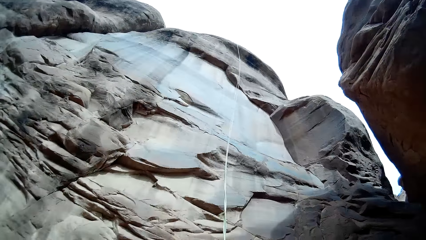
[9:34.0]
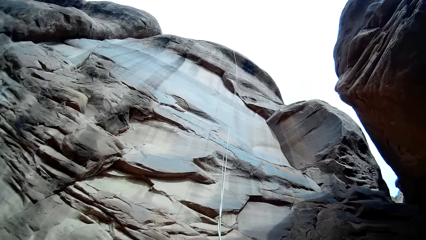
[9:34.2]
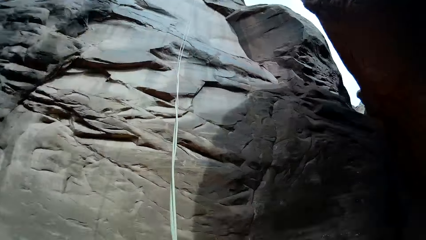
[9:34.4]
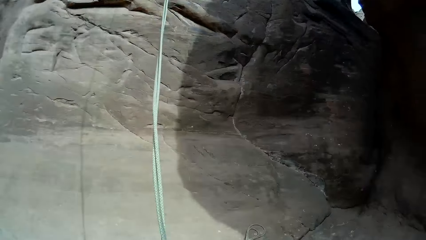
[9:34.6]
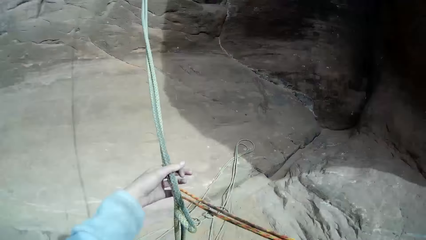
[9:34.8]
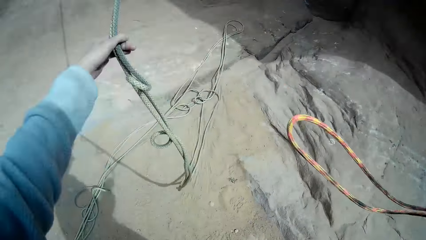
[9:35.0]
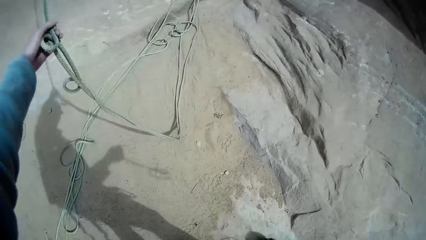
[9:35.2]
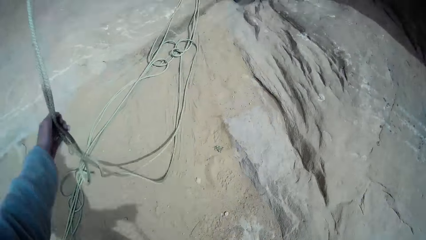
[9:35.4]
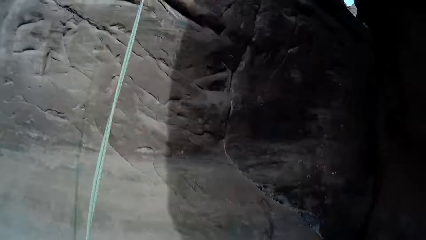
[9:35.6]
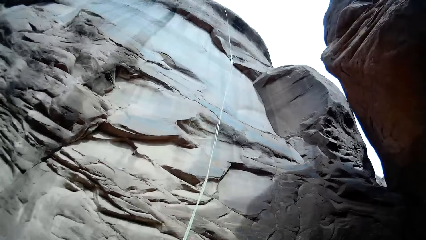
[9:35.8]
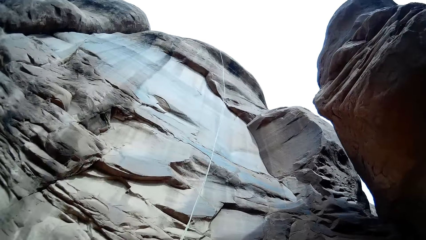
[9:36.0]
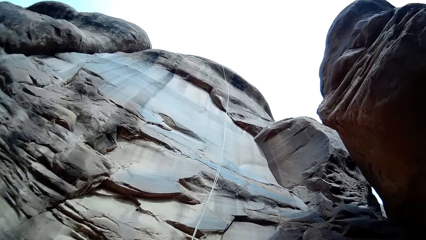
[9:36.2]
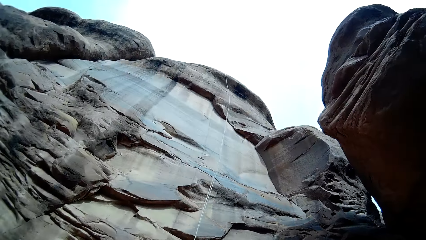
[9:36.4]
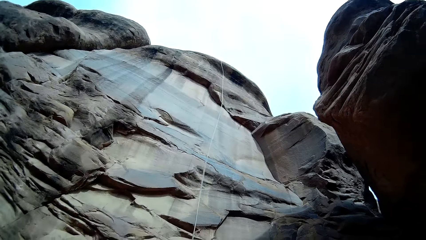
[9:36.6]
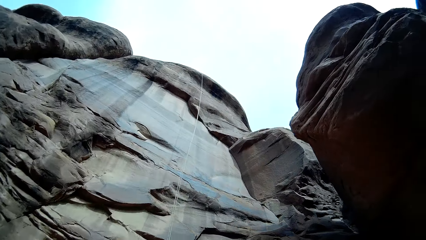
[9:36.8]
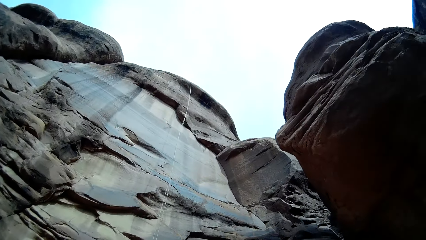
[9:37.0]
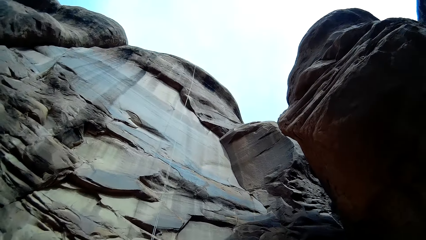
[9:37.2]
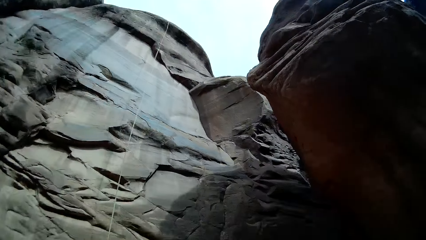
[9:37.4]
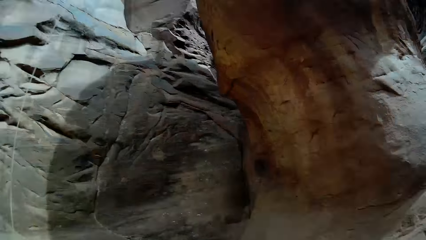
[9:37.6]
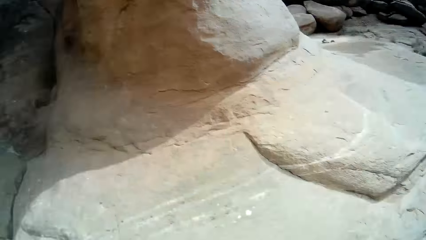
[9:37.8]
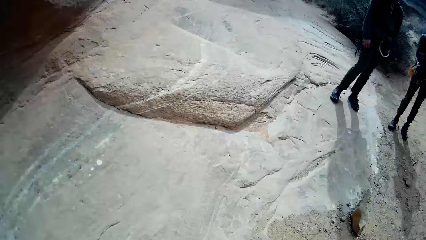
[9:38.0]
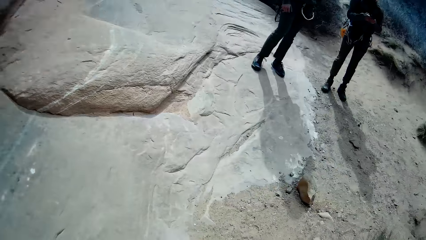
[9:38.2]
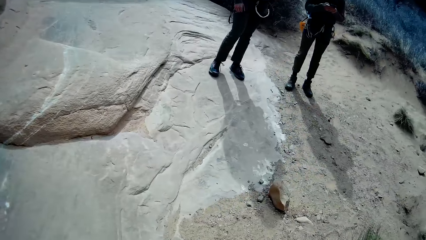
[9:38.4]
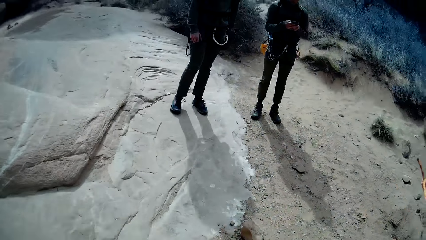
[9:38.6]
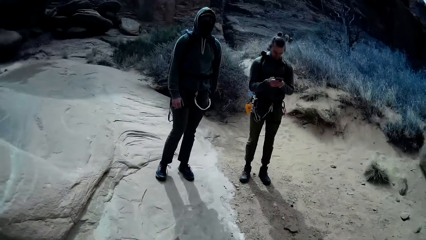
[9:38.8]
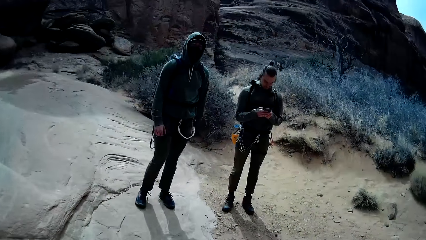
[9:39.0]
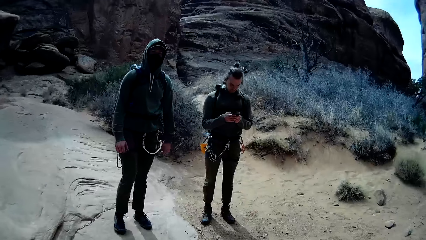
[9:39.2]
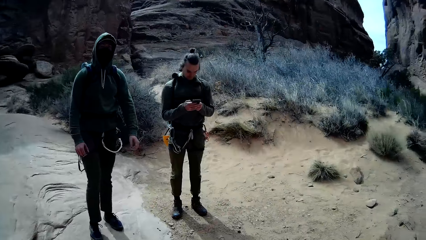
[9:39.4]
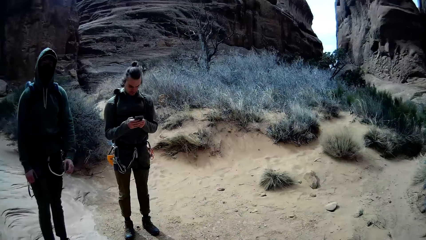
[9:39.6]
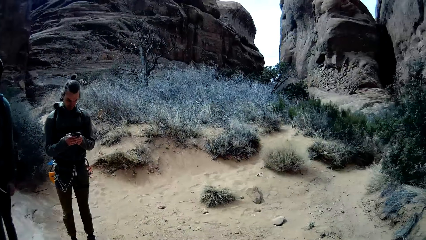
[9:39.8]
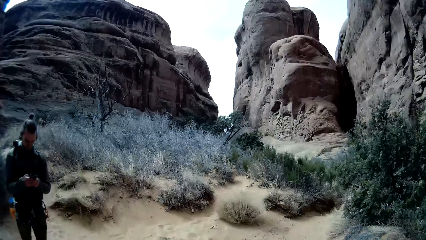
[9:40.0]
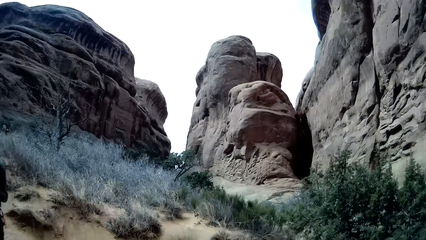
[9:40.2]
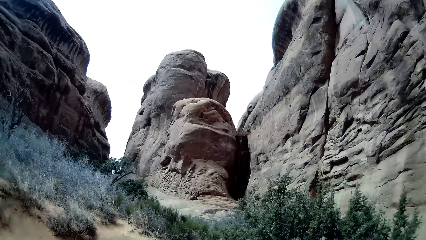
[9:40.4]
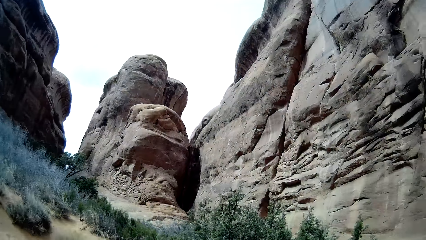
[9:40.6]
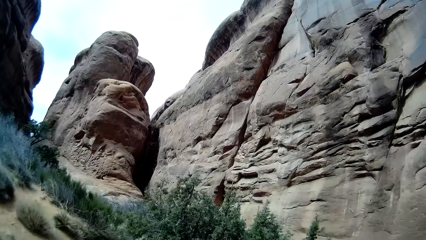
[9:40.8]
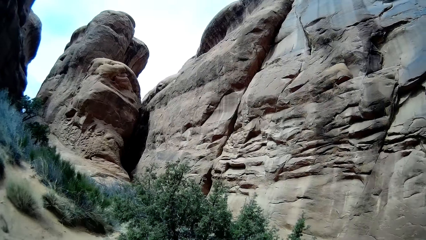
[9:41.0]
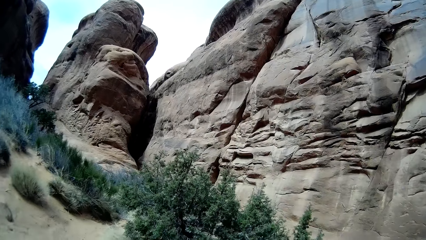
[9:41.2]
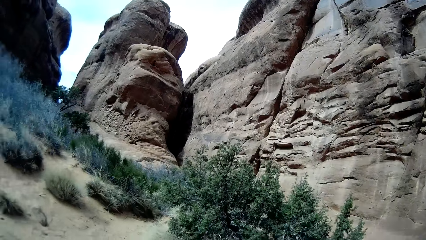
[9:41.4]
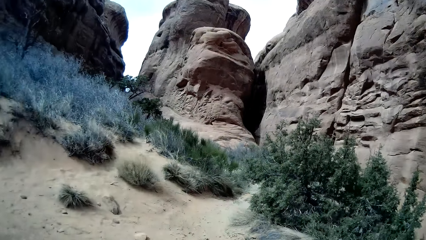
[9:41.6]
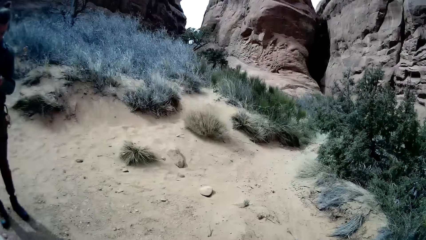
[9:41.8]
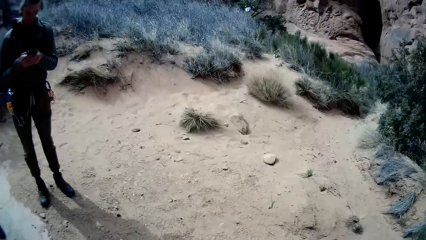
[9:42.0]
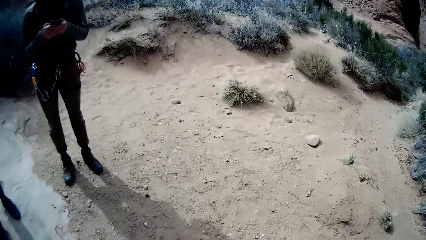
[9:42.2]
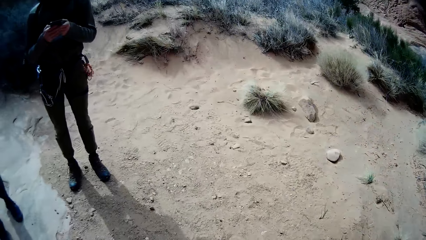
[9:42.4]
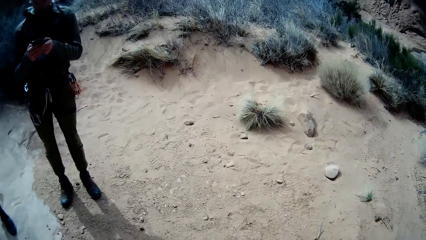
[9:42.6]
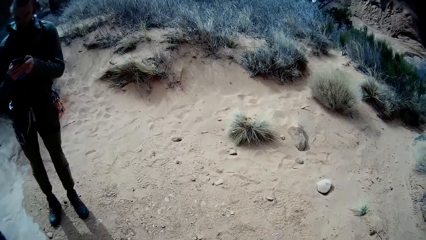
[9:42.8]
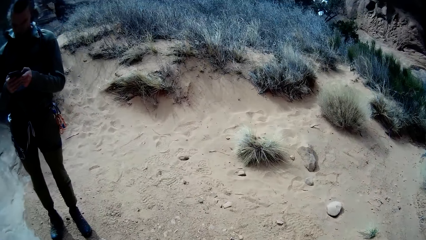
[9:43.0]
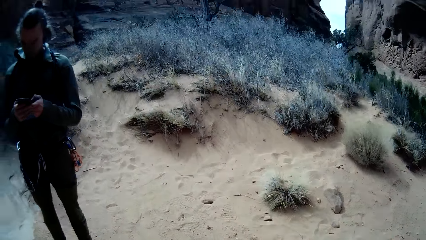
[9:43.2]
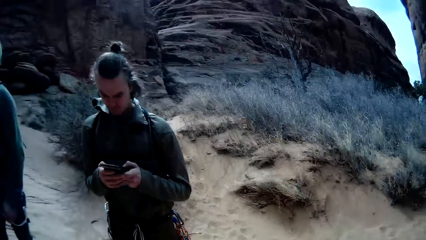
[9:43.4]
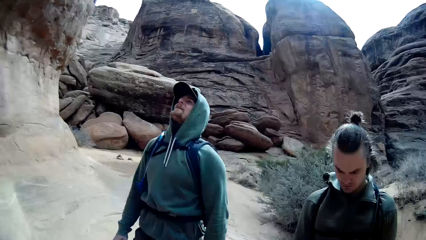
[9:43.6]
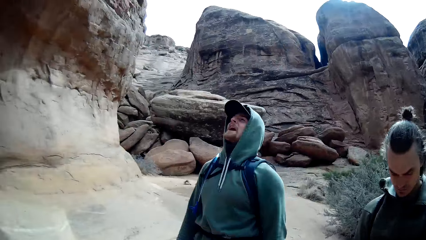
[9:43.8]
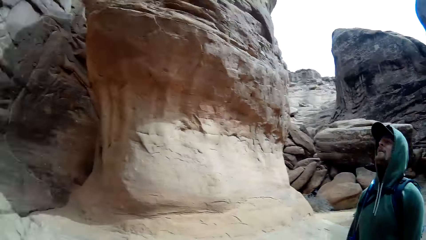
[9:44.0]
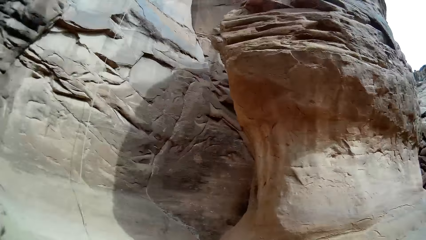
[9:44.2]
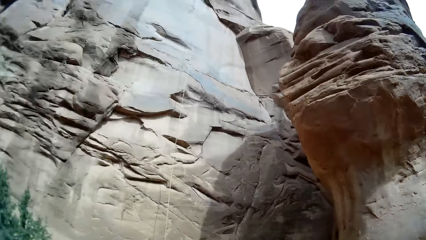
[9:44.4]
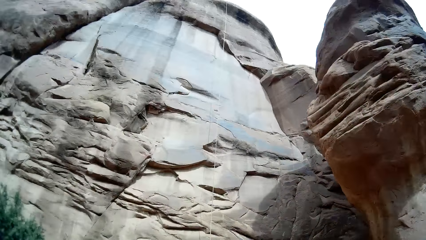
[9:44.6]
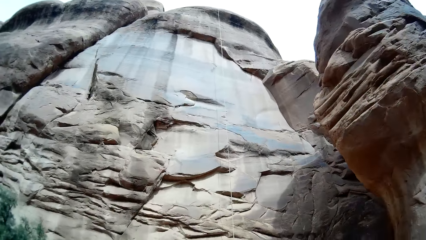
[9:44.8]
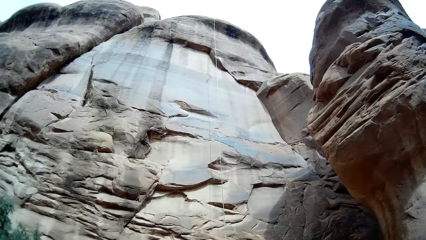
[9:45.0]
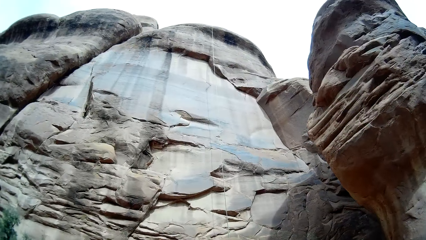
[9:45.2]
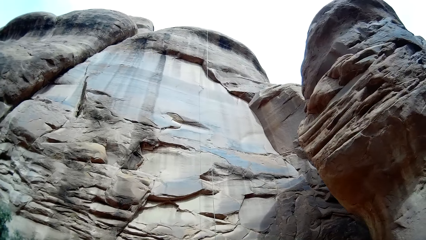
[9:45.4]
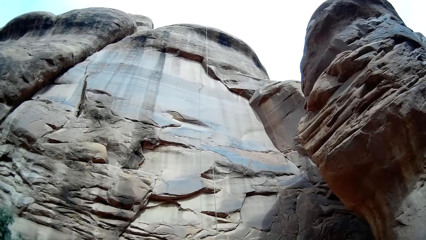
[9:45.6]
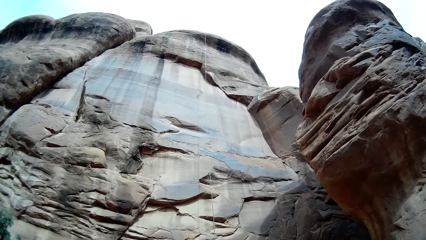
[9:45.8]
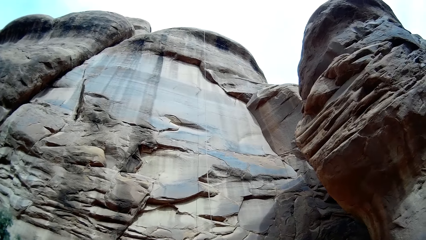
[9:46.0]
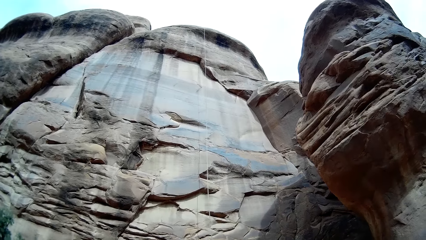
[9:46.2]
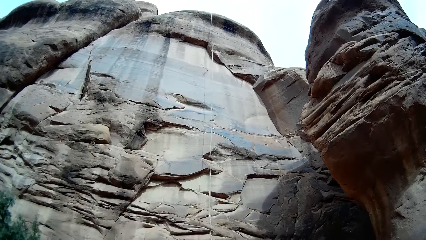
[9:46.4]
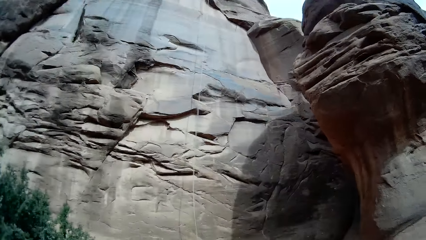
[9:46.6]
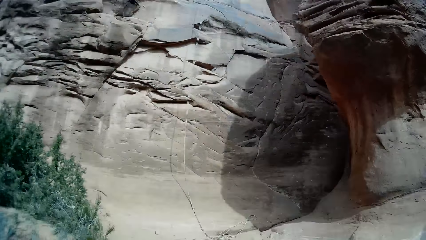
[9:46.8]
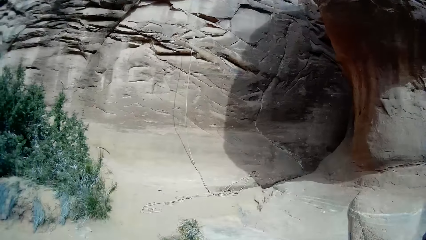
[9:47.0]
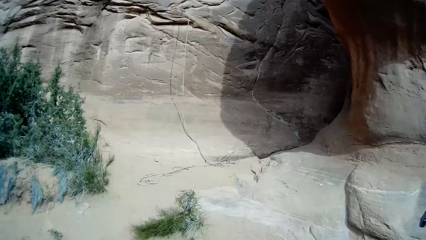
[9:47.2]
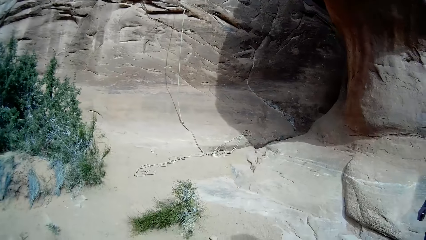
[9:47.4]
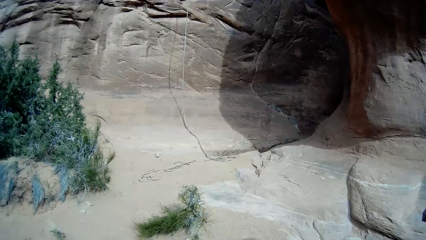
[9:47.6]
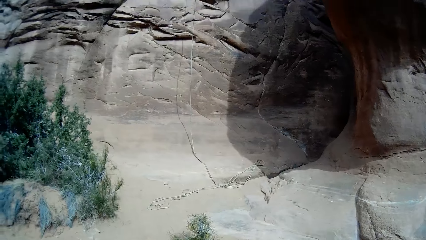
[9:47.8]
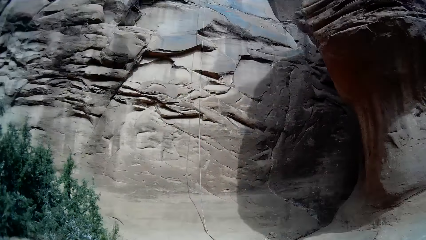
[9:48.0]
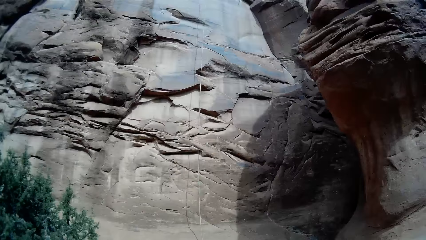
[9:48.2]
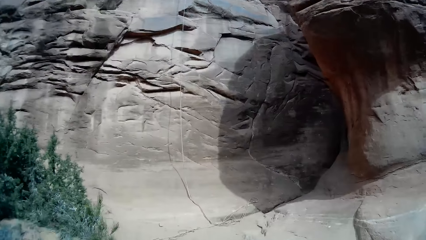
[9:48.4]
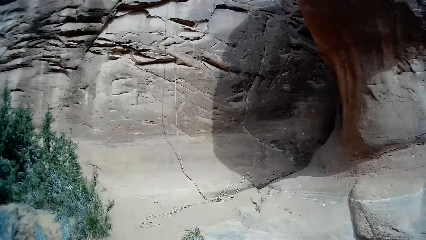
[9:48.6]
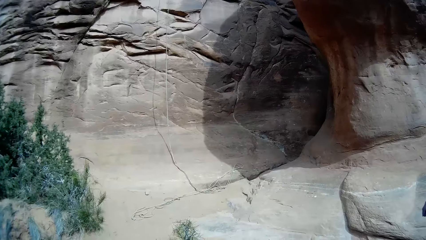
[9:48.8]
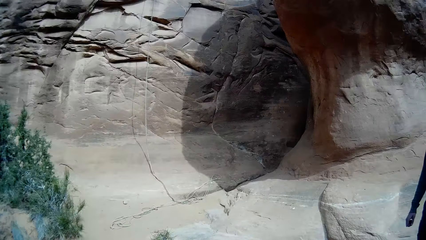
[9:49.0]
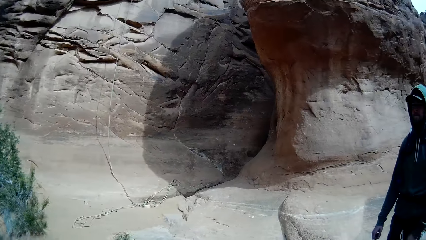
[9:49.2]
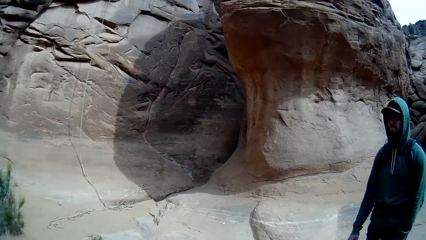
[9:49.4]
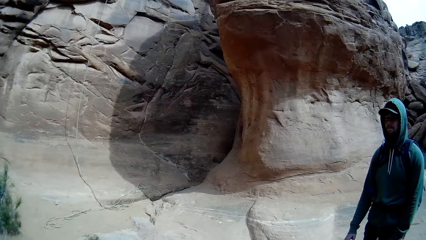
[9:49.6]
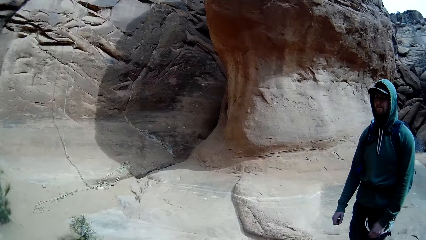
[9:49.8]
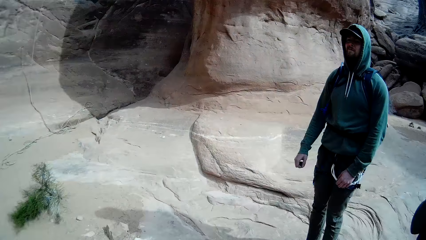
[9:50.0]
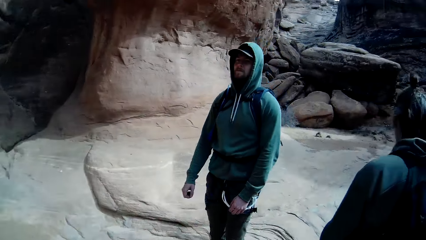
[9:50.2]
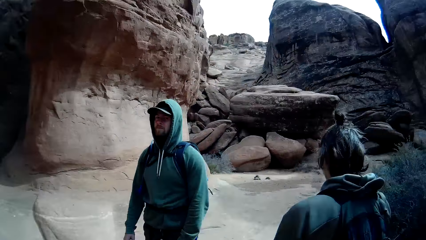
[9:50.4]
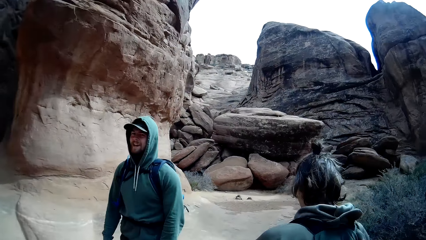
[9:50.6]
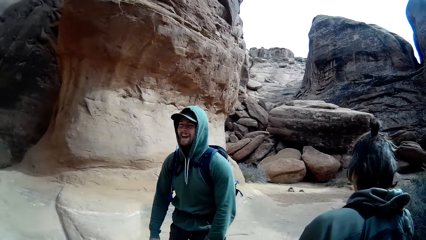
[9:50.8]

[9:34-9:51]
The camera wearer looks around the mountains. They hold the rope. They look around the mountains. They walk around the mountains. They look around the mountains.
